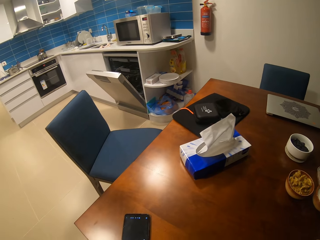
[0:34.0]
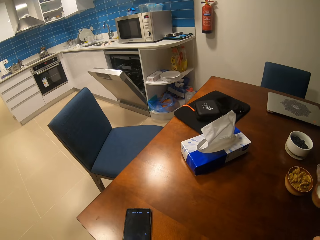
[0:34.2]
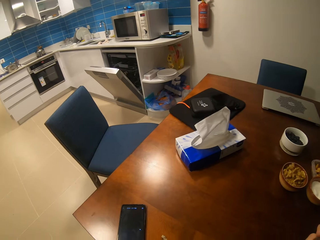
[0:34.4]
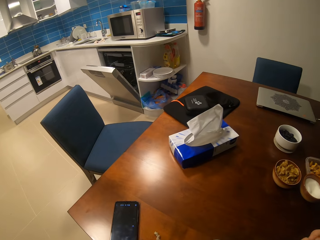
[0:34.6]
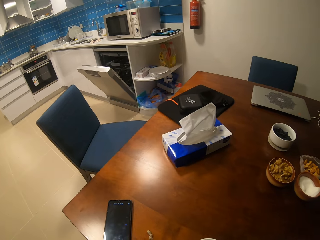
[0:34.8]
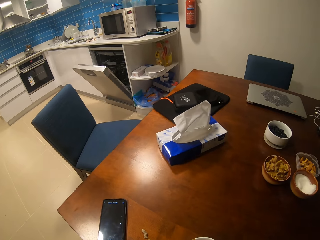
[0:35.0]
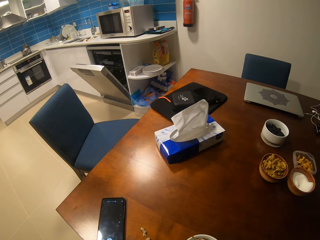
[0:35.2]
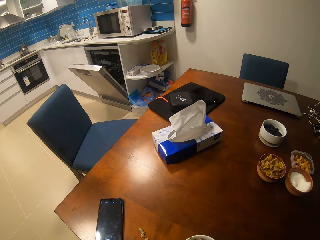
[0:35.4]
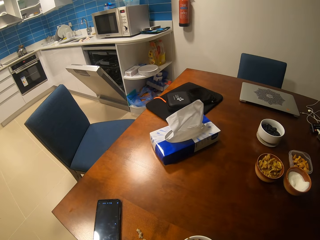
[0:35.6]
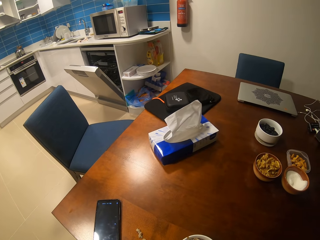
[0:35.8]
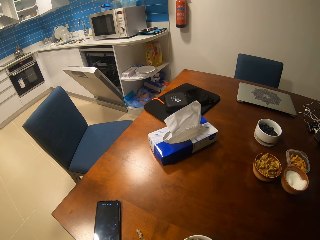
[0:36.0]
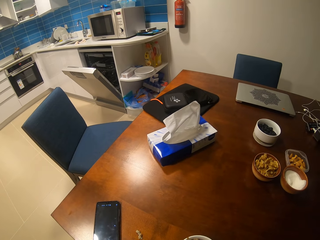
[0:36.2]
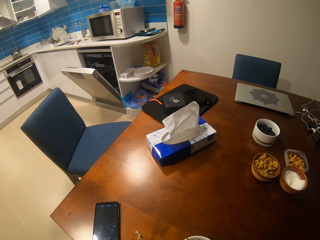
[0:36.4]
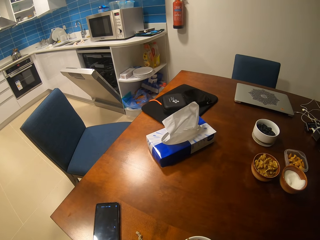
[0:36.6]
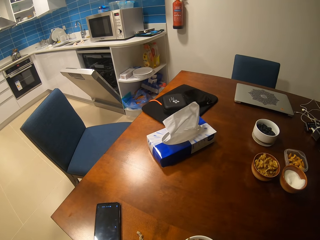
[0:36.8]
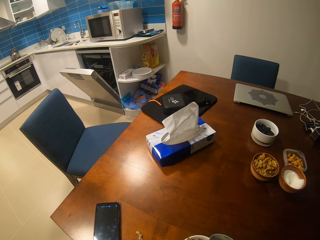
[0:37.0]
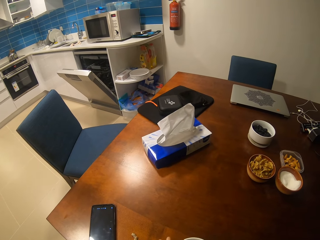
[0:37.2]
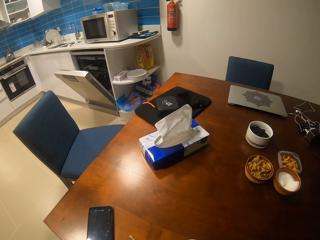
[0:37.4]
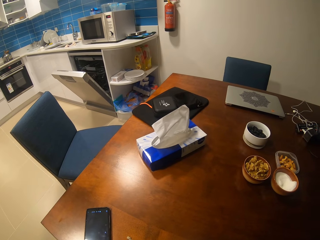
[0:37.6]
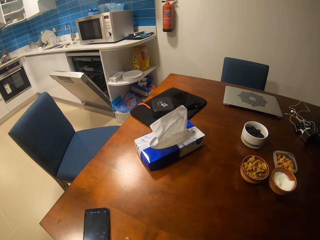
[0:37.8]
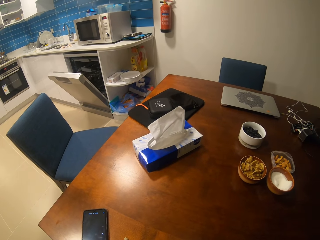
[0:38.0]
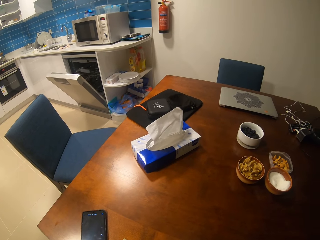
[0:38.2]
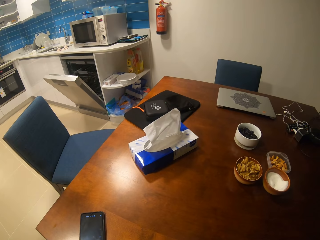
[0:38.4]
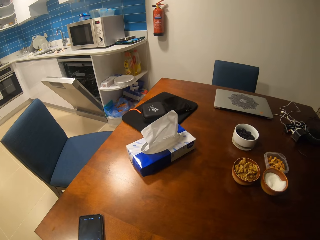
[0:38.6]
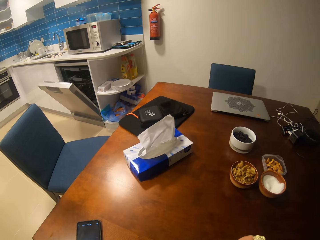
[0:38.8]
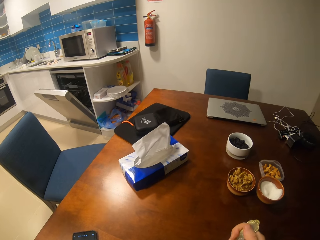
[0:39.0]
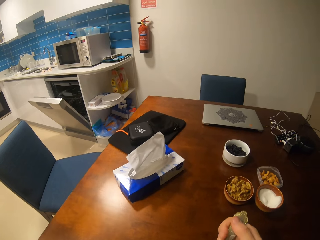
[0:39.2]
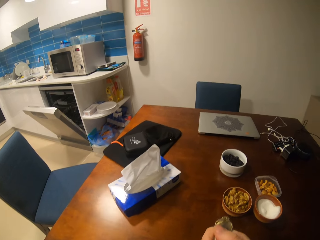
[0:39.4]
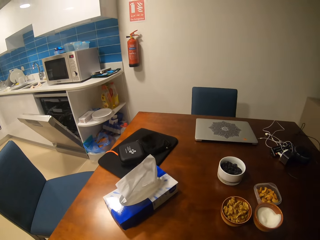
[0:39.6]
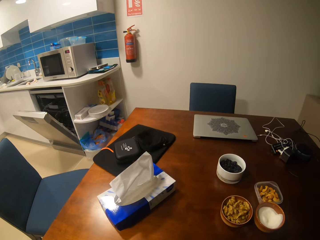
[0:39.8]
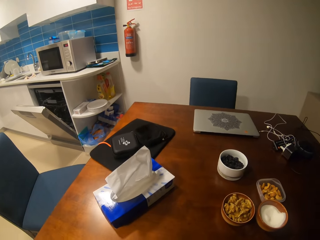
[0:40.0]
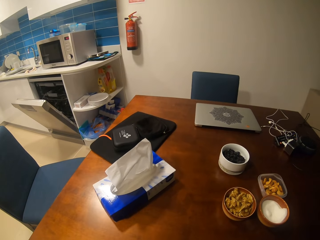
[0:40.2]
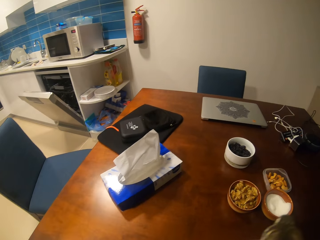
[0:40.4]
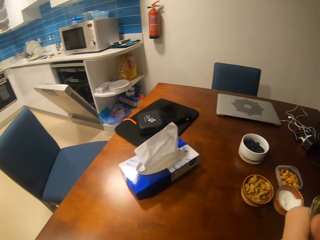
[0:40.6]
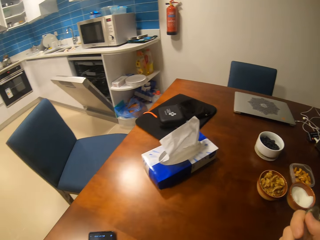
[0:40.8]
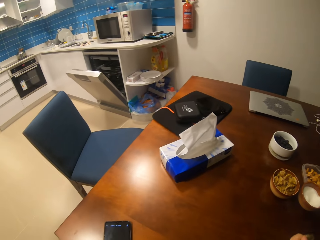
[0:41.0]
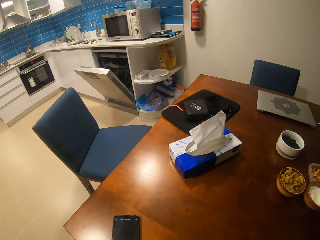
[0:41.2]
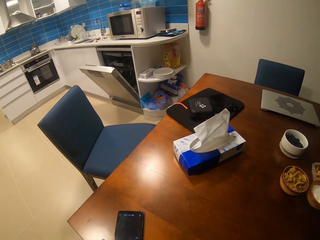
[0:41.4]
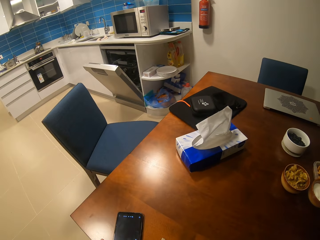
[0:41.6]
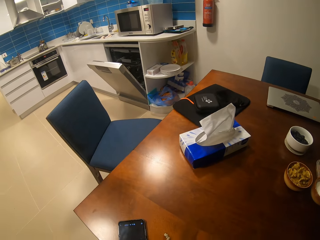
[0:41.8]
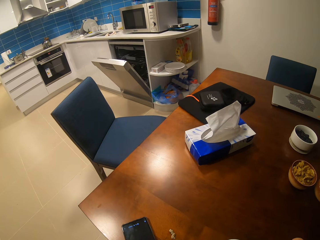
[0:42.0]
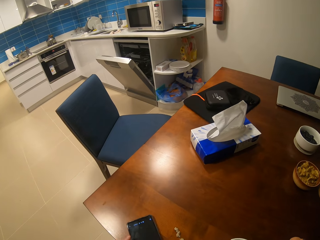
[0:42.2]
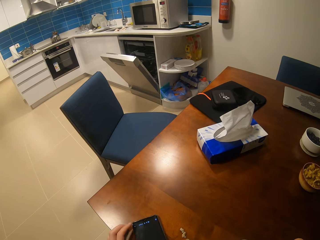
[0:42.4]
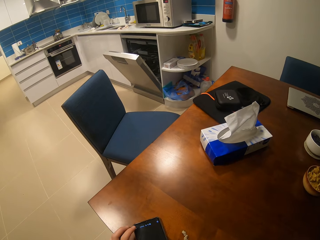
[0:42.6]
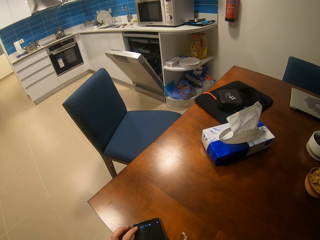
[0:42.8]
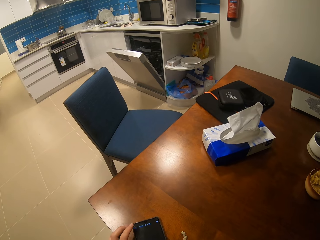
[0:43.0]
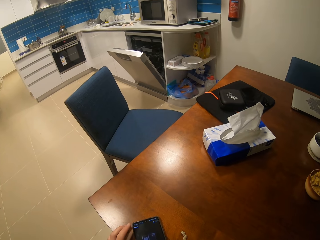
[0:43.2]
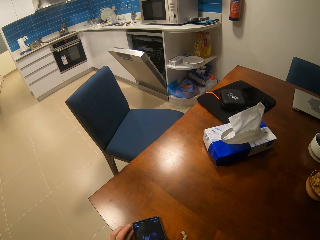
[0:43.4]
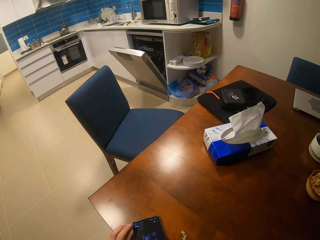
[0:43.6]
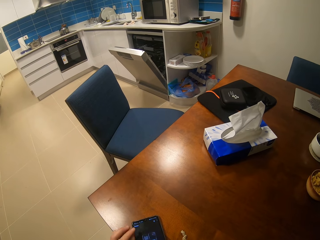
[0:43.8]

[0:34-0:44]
The camera wearer eats something with a spoon. They pull the phone.

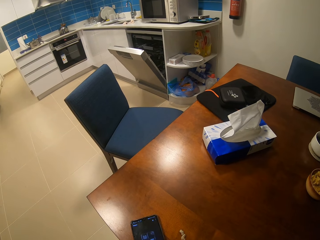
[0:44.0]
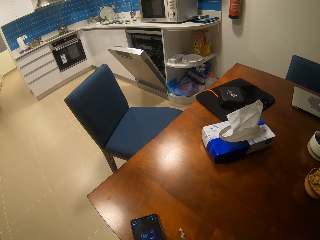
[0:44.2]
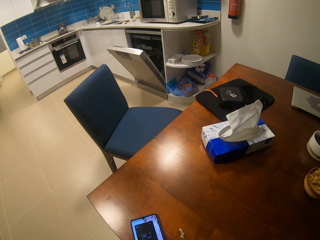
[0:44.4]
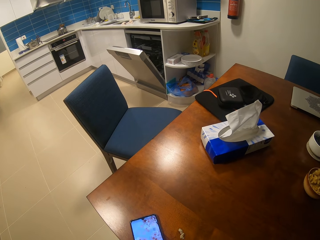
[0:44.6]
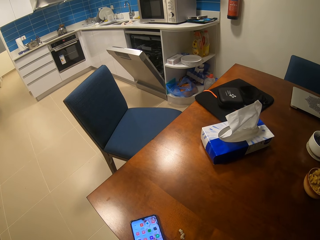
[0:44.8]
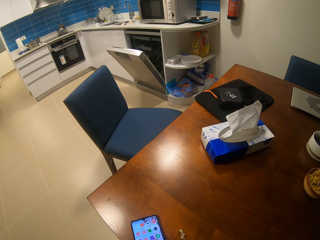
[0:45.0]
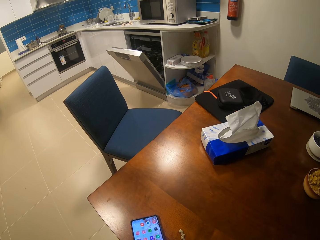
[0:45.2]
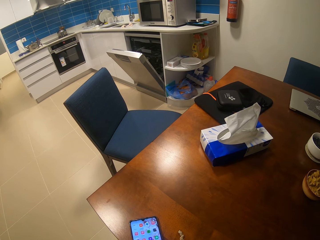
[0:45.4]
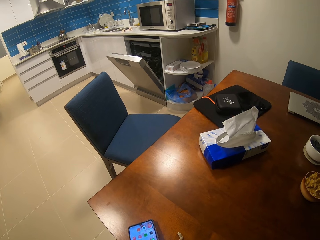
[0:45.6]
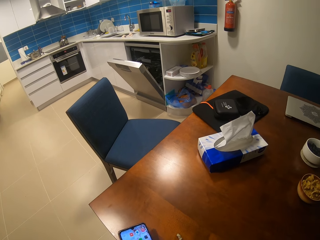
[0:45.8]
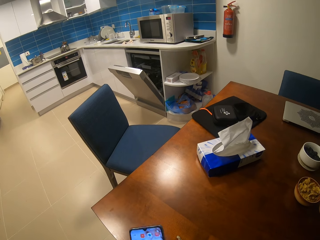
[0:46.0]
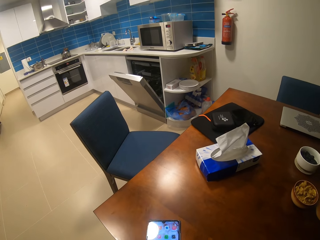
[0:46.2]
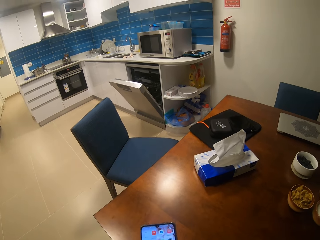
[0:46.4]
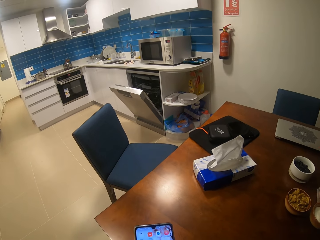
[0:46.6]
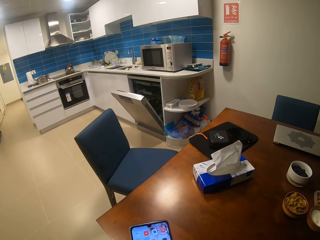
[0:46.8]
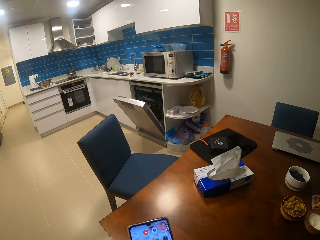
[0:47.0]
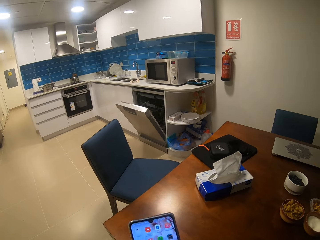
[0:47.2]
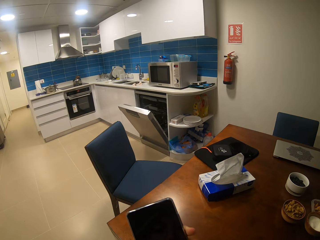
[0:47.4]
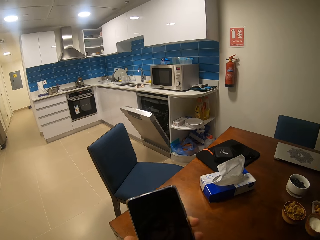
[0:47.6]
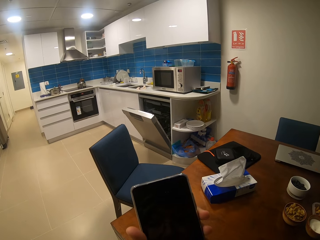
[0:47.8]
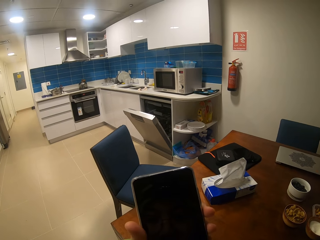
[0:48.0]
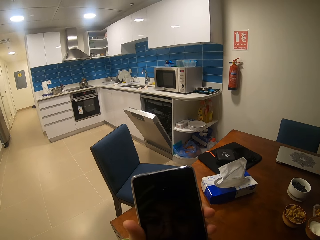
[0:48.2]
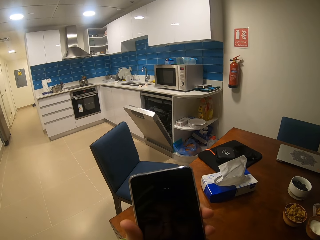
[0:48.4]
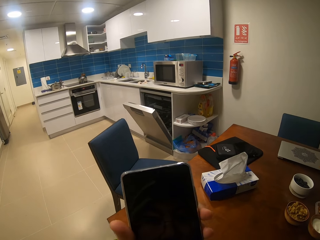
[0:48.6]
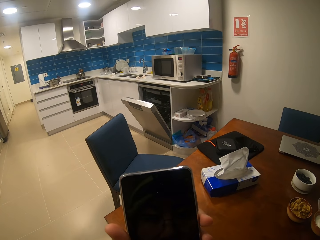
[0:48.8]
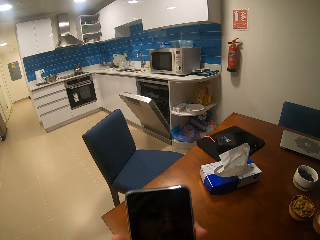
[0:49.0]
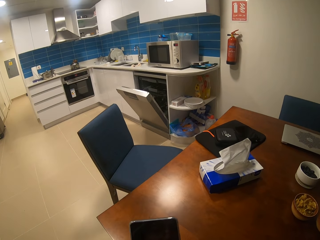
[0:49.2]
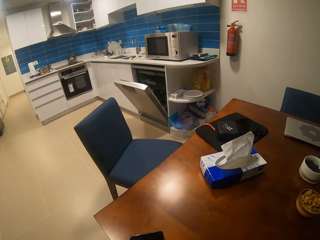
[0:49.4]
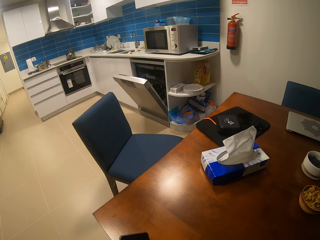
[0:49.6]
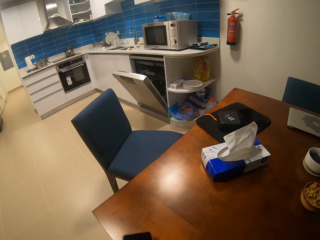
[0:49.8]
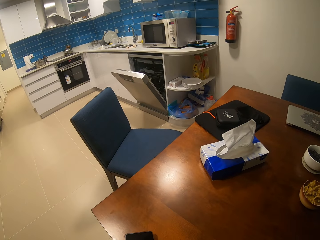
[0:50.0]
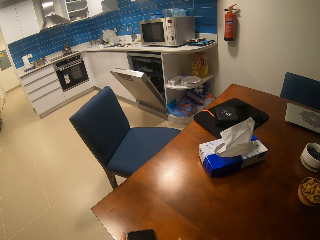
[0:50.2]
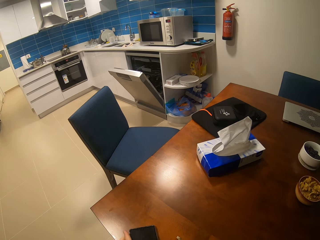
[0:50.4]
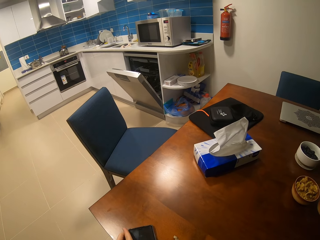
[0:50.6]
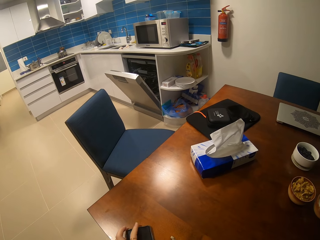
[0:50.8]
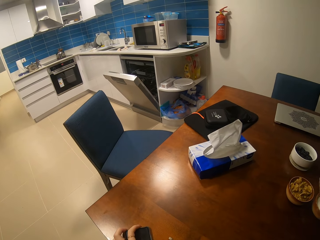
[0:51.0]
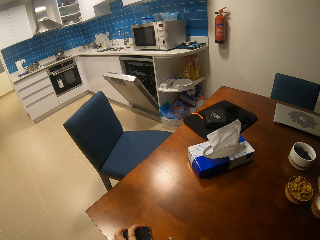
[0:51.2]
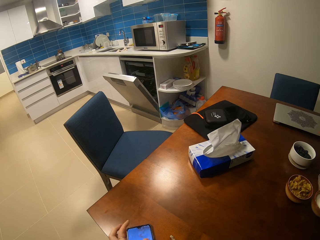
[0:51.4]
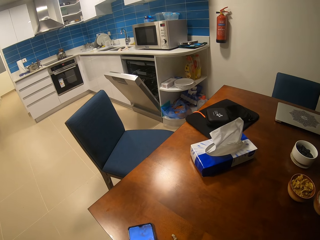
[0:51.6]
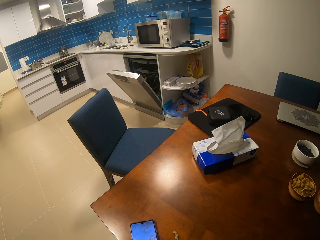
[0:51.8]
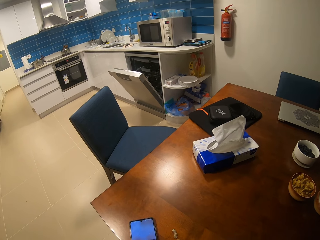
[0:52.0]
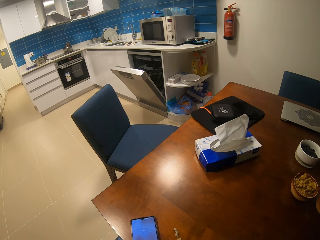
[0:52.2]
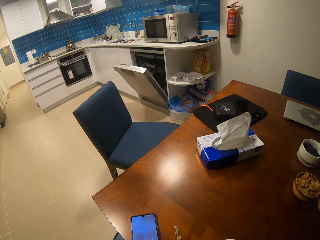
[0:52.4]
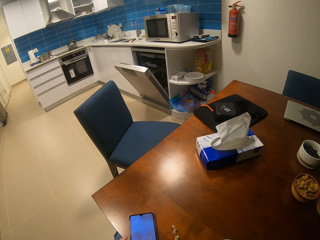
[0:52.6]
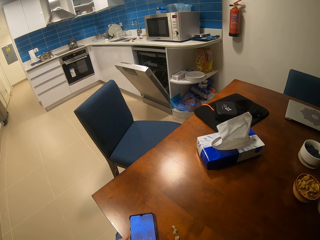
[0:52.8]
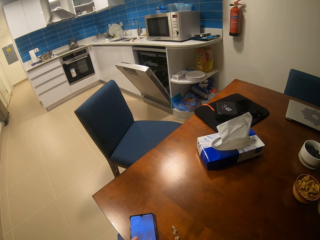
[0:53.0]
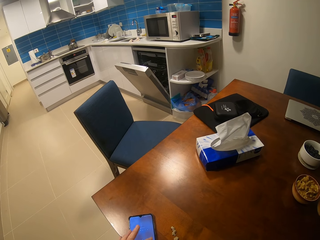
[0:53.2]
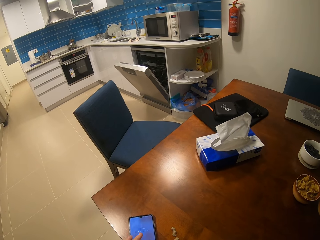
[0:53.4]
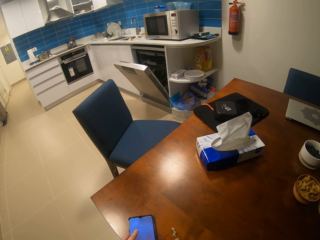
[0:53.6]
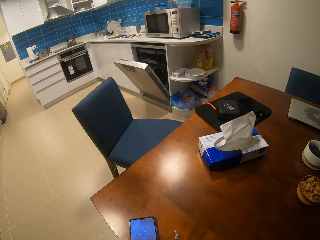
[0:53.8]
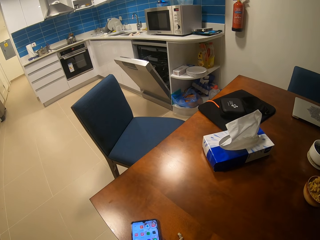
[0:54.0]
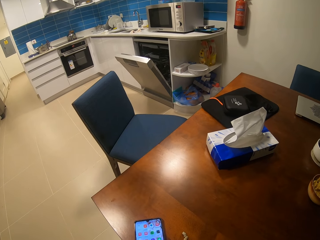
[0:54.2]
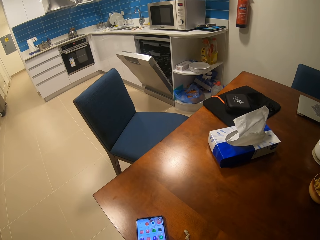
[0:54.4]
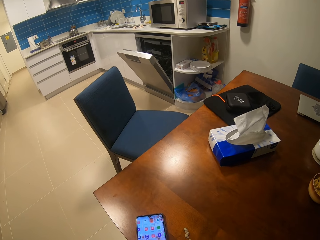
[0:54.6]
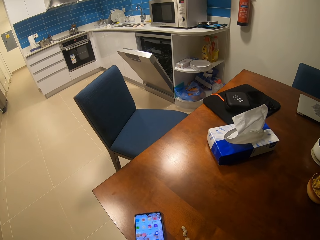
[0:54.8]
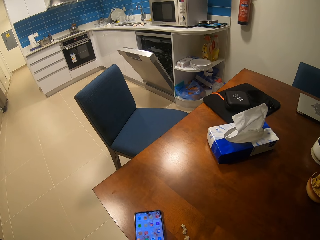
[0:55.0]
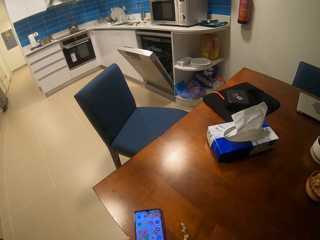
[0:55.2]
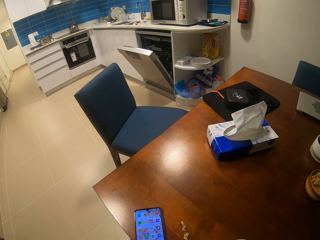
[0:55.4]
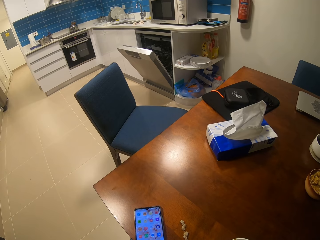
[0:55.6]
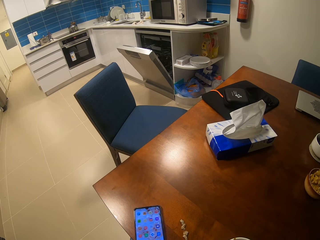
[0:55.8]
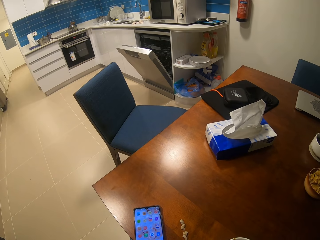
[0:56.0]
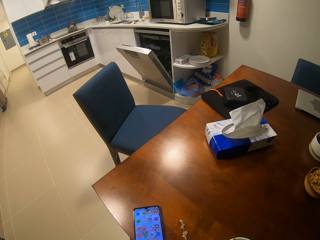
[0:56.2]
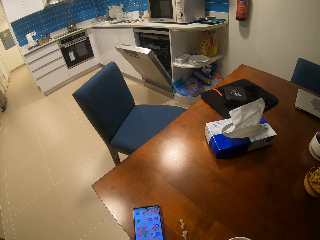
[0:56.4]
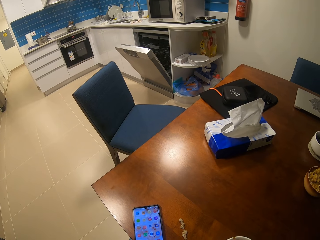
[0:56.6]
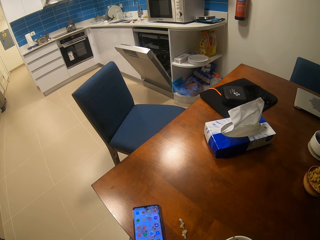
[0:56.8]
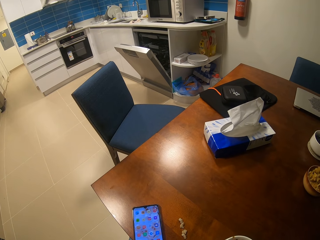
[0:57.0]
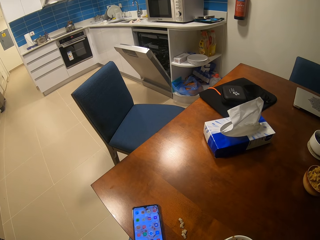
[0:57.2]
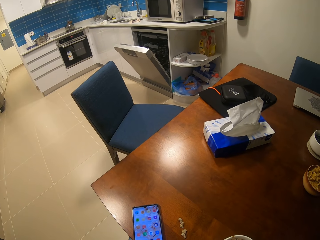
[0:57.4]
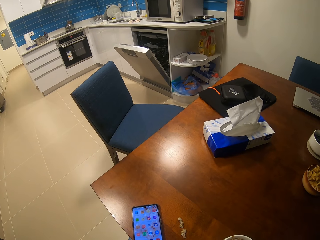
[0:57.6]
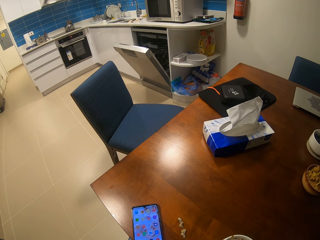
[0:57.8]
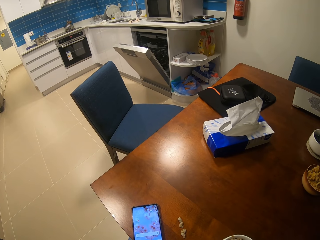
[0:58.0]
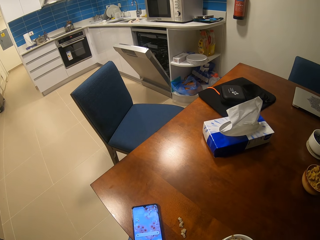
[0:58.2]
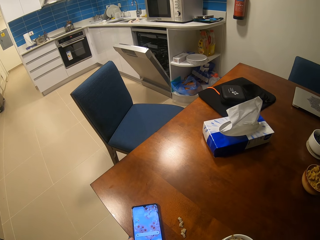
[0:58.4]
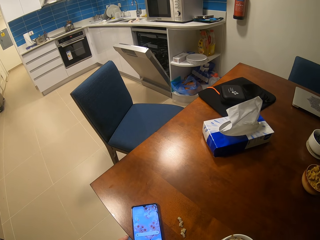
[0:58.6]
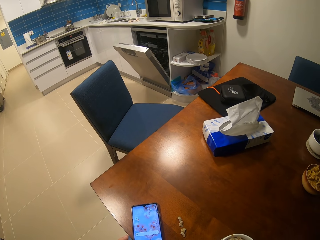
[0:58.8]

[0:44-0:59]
The camera wearer unlocks the phone. She scrolls through her phone. She takes the phone on the table. She locks the phone screen. She puts the phone back on the table. She scrolls the phone on the table. She taps the phone.
